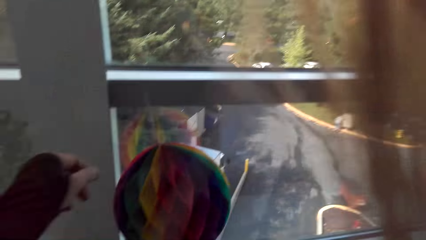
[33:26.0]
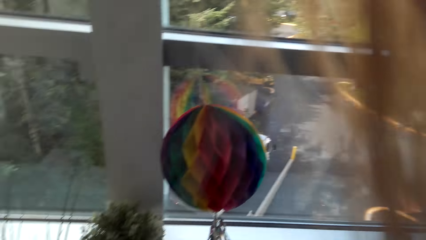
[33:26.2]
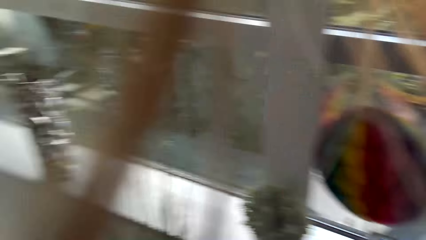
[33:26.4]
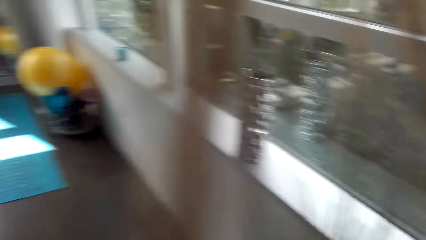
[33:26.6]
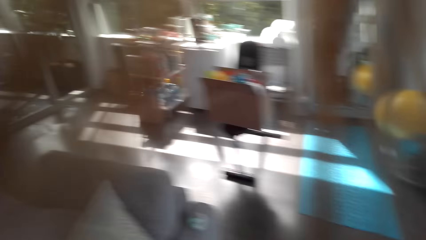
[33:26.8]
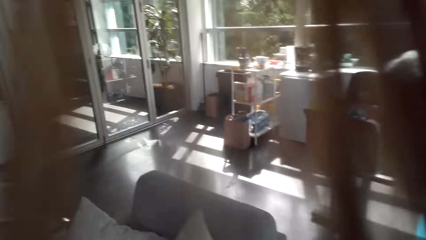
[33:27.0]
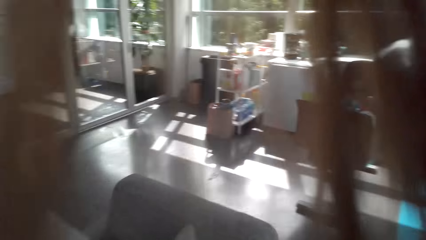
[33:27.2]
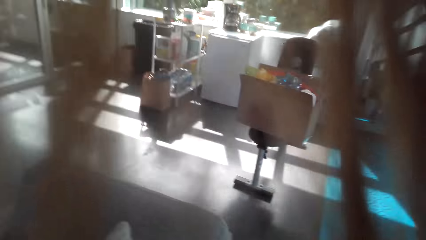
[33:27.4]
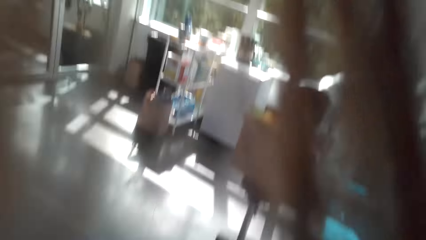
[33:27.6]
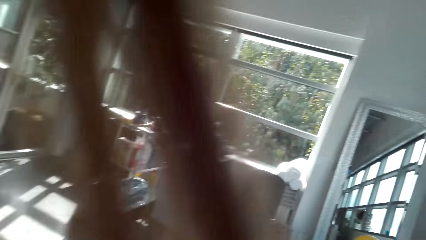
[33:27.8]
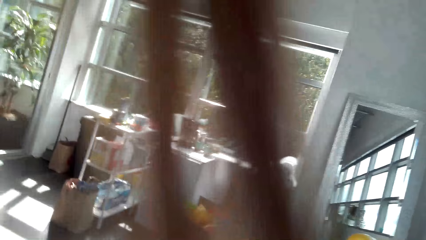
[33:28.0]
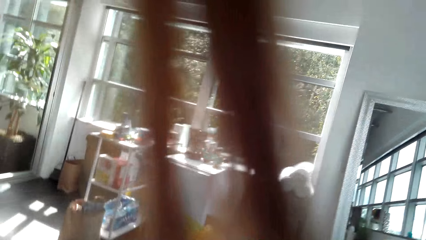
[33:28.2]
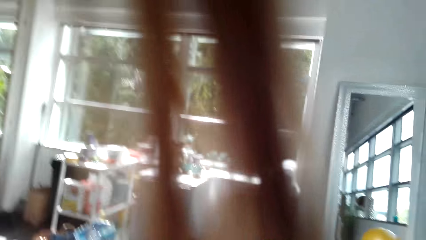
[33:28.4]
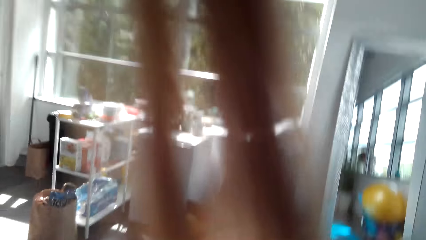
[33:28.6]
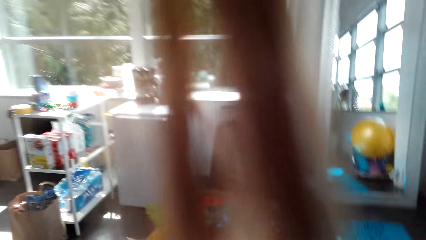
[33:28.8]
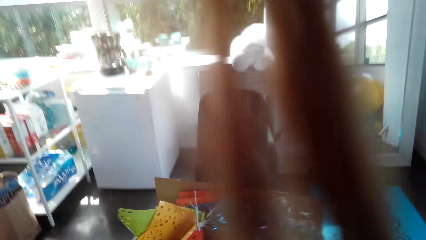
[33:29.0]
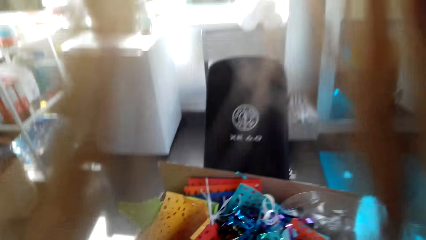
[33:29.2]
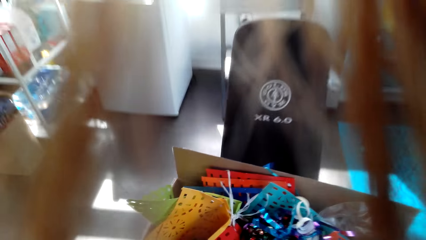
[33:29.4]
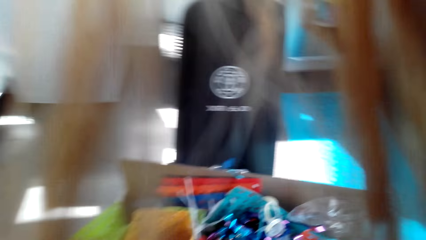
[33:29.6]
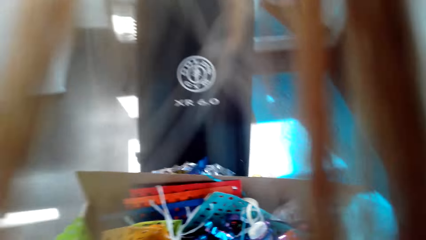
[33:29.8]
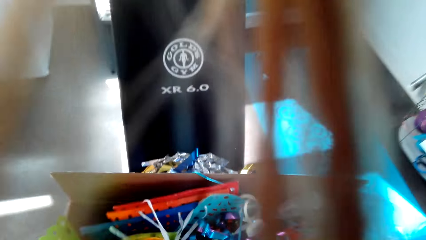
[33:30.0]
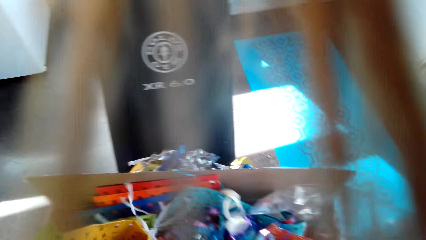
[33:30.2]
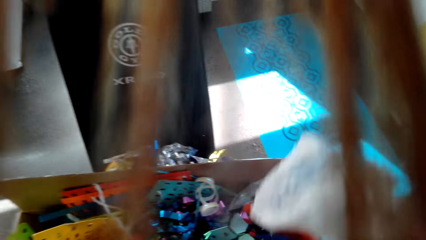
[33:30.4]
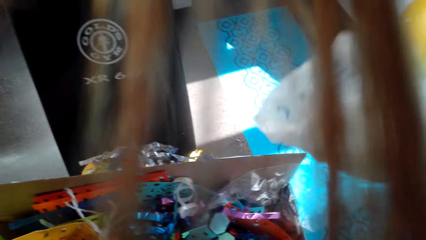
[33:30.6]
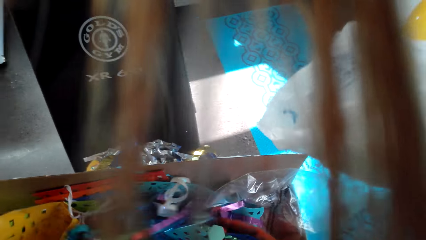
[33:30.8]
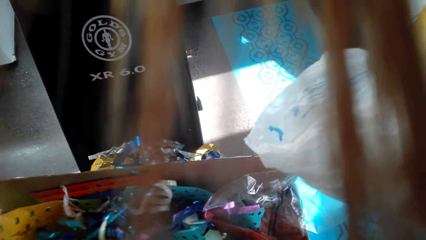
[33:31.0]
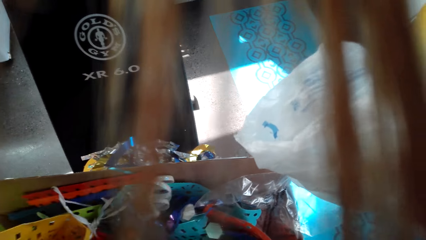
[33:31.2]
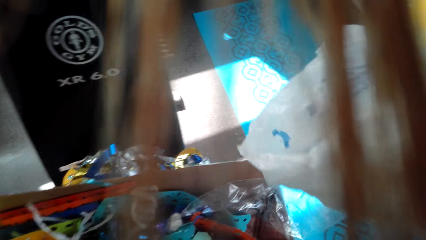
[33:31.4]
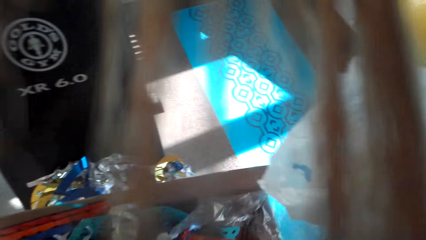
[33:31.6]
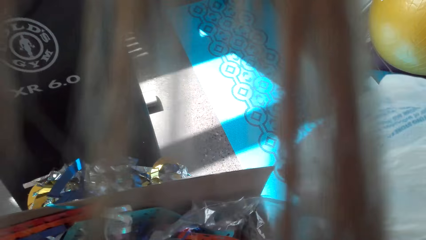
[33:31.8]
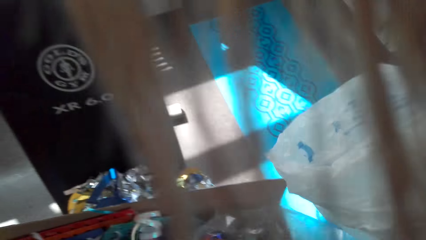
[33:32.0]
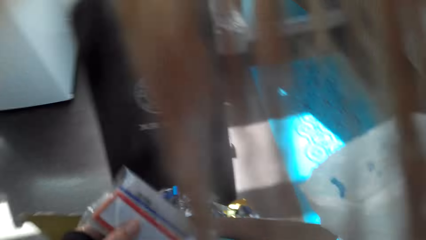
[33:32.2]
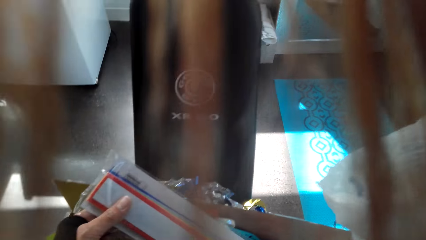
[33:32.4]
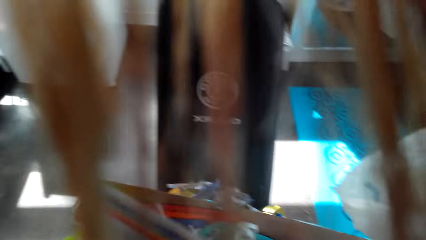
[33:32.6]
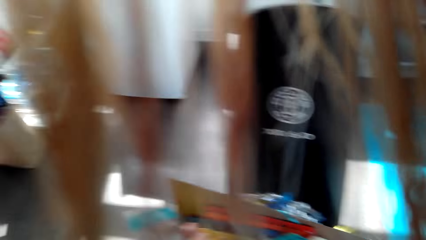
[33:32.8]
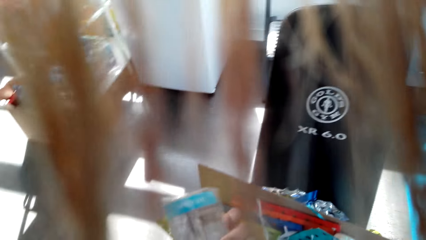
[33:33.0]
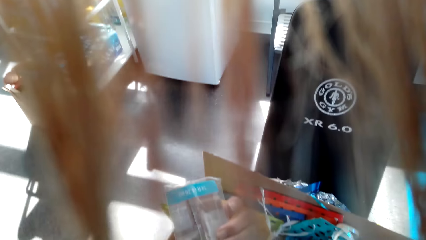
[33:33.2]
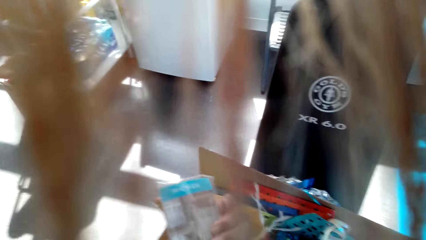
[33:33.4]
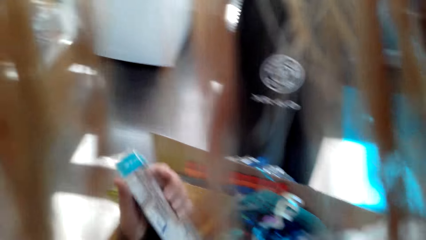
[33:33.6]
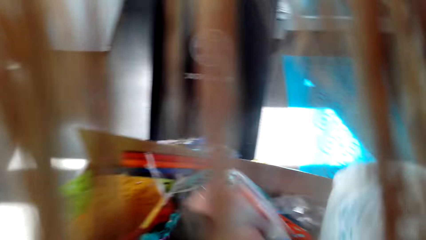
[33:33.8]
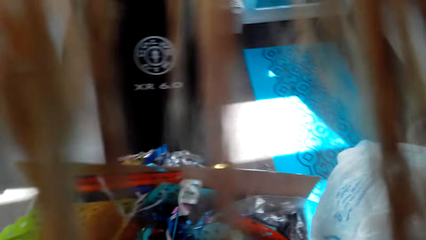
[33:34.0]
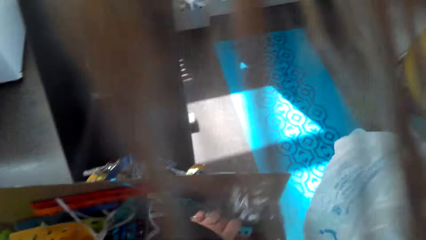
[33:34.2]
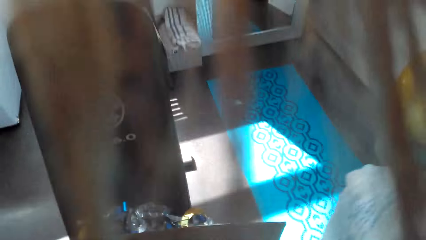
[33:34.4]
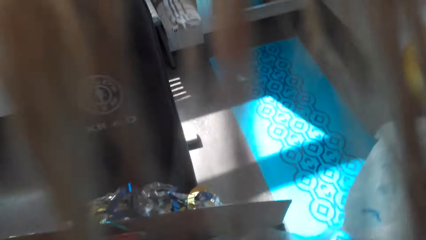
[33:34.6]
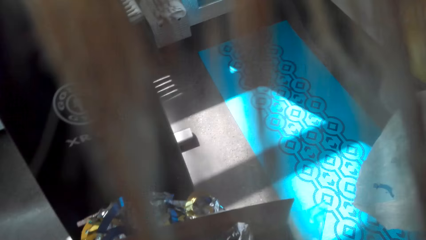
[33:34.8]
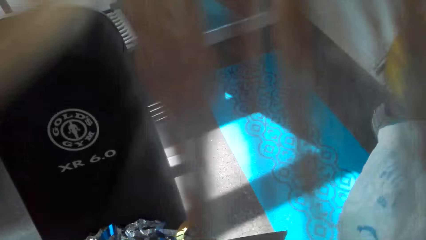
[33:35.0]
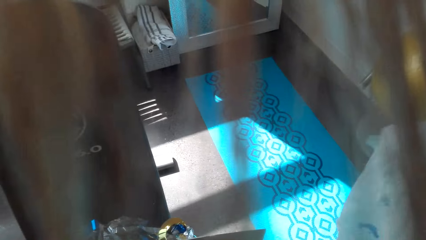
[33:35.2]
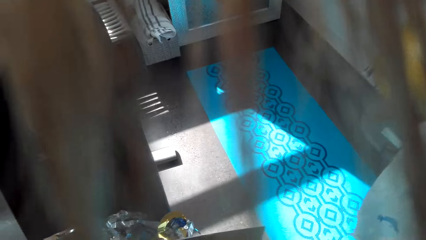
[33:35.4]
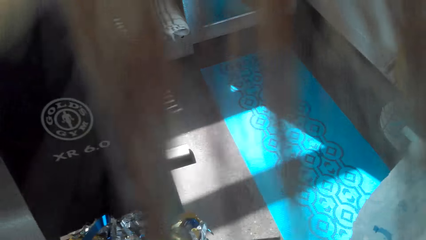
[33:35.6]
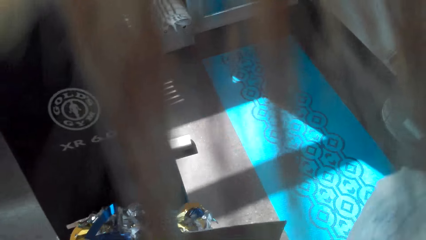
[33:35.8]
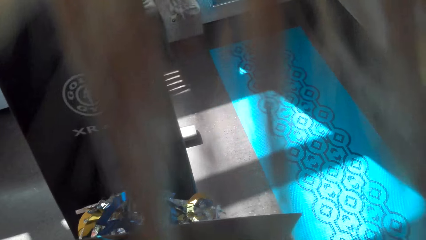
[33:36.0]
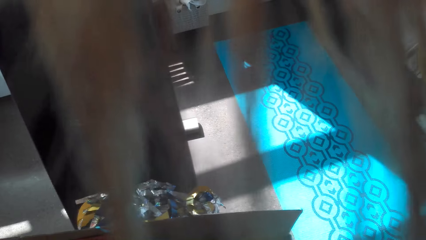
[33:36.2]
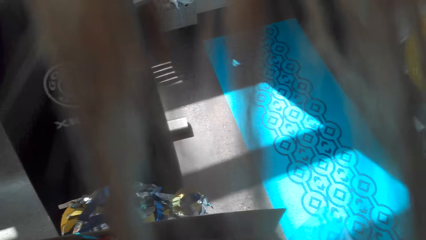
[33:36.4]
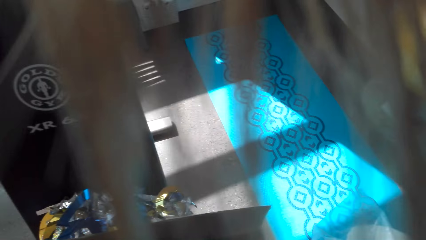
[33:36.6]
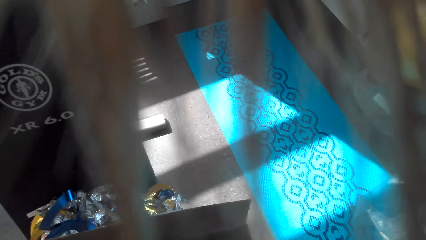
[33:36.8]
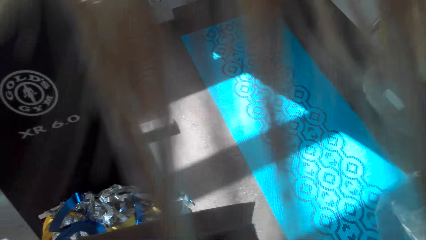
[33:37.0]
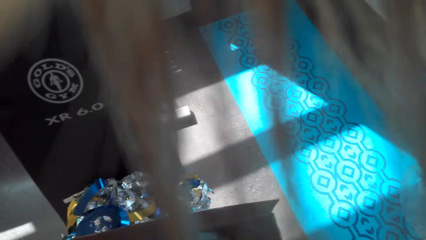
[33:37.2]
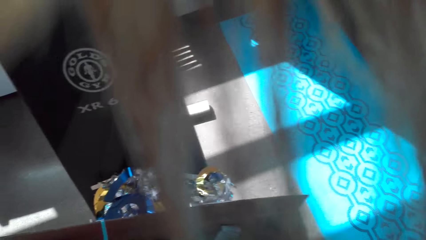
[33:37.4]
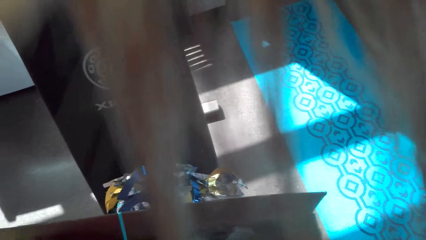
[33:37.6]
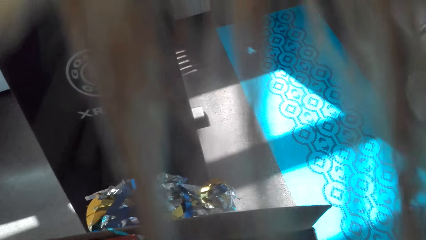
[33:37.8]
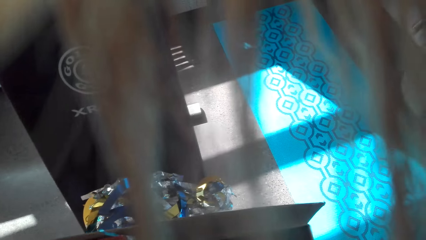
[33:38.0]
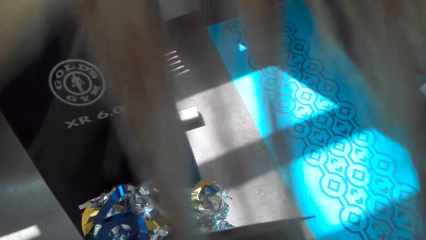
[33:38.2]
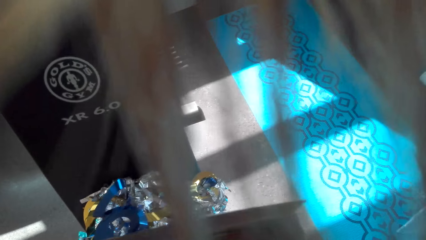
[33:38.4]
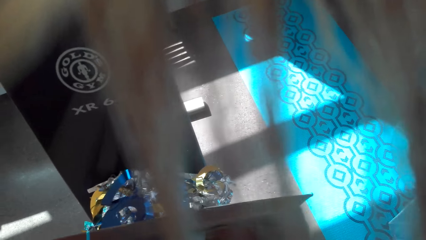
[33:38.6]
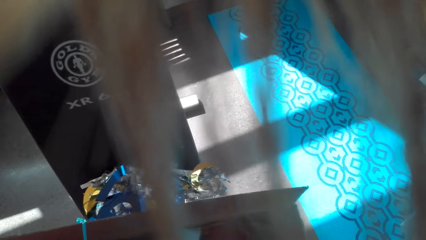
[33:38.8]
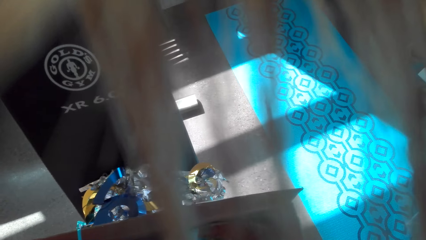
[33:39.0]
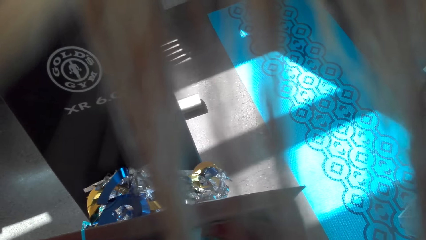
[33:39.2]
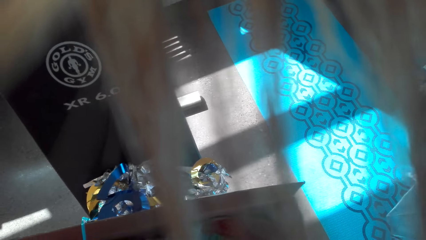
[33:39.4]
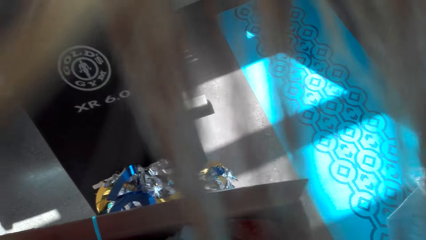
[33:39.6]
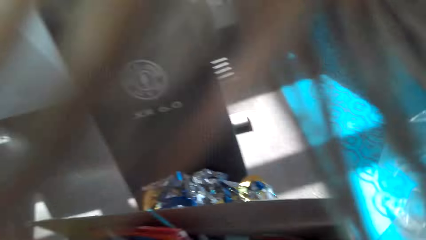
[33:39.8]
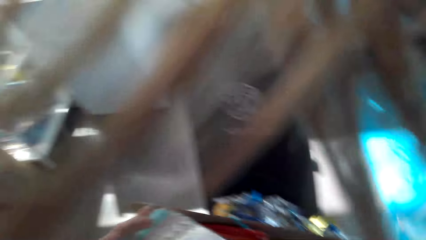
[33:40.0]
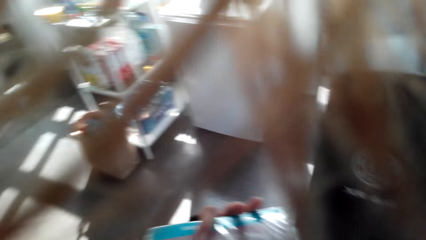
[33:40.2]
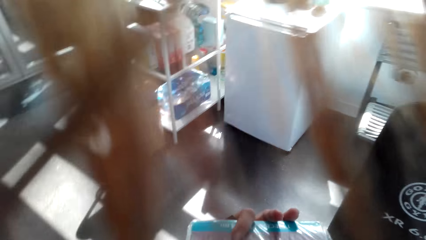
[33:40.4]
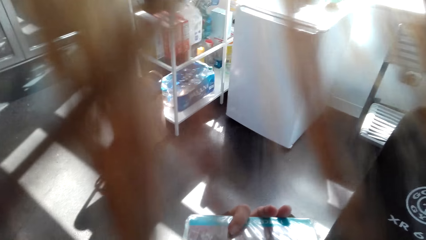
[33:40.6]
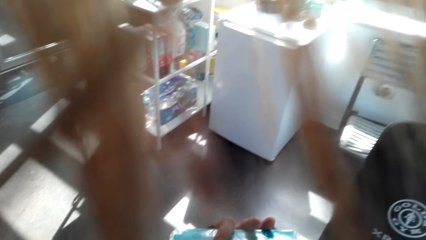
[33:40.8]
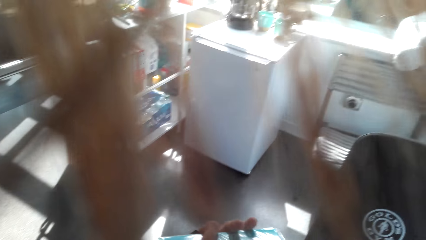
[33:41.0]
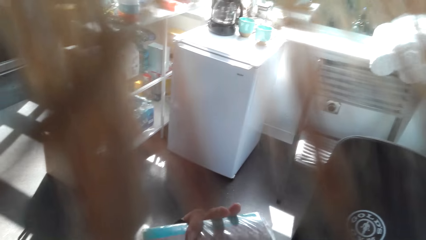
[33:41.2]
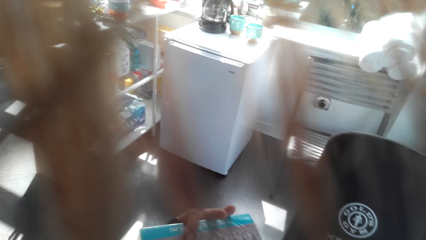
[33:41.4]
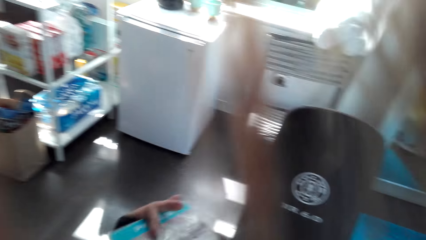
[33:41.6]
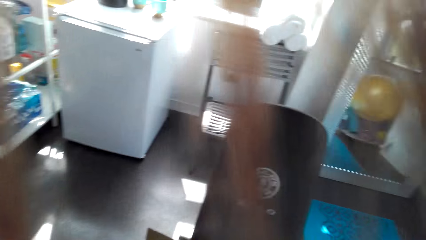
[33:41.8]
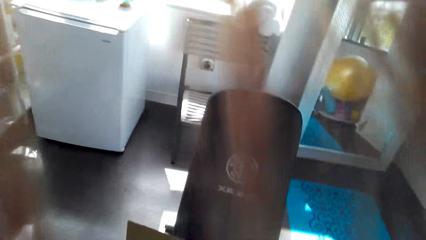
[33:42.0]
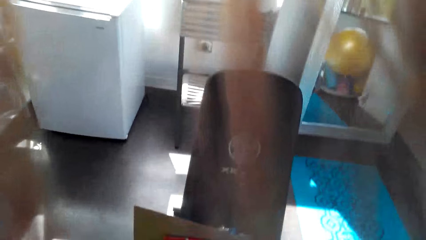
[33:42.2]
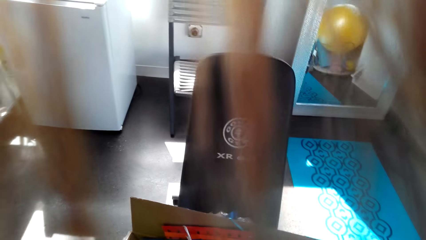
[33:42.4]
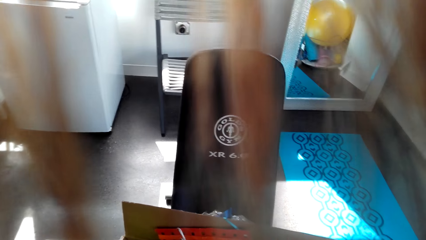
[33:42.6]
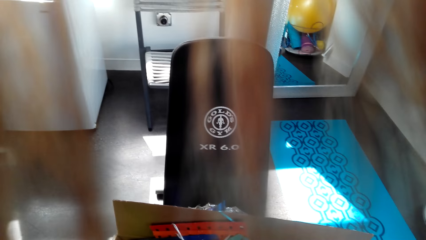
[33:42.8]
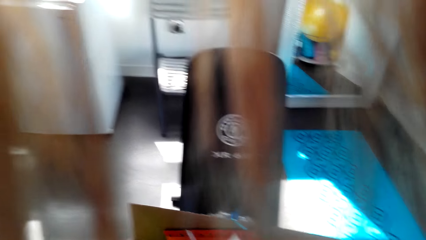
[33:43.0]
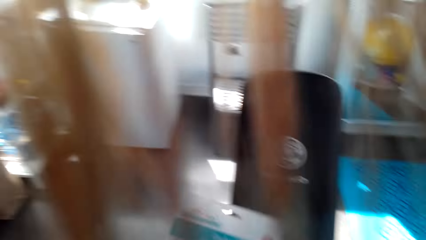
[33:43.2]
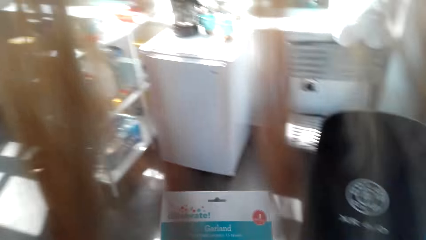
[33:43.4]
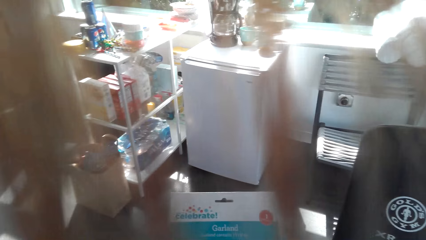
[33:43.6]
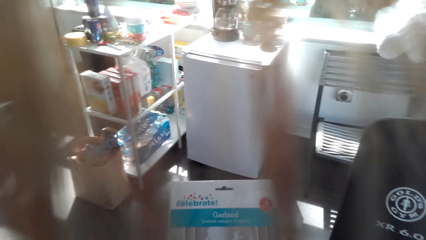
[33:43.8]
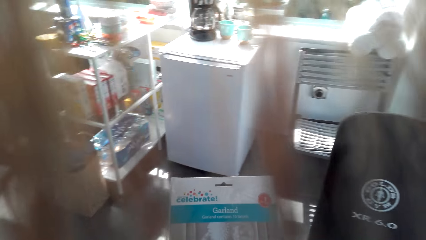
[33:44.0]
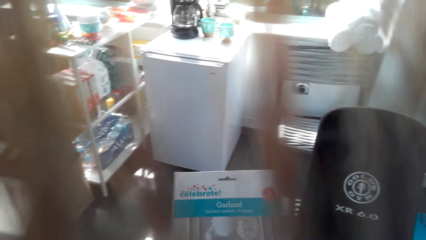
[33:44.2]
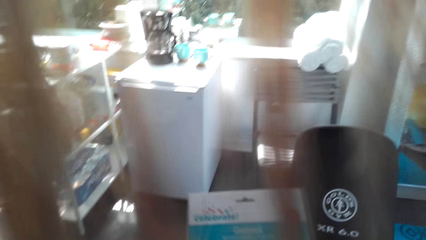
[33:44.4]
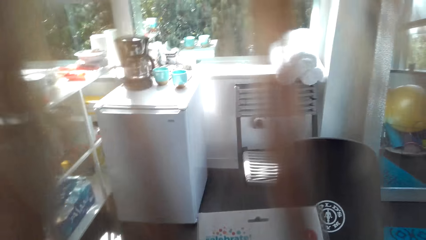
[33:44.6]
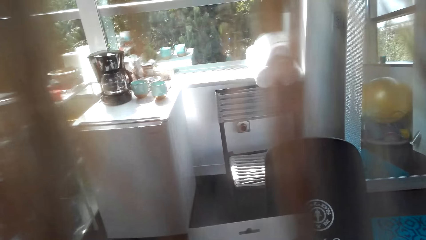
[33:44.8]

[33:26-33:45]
The camera wearer looks around. They walk around. They pick up decor. They look around.
